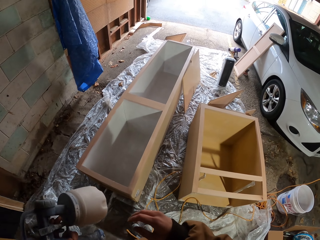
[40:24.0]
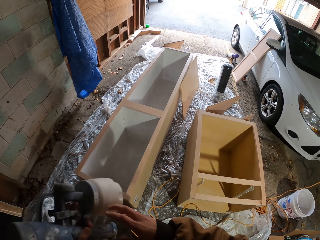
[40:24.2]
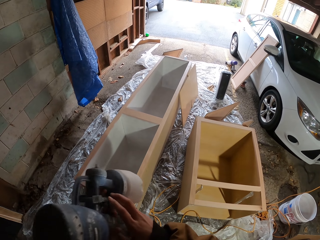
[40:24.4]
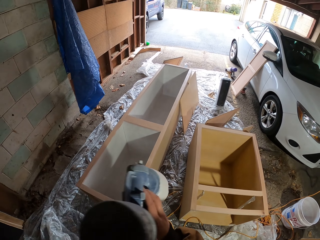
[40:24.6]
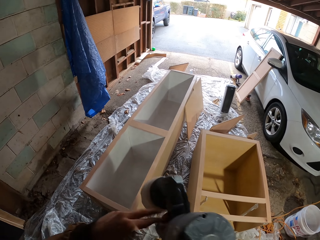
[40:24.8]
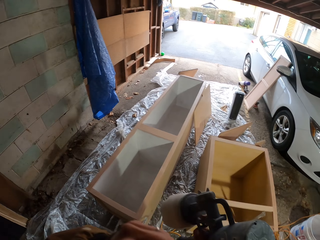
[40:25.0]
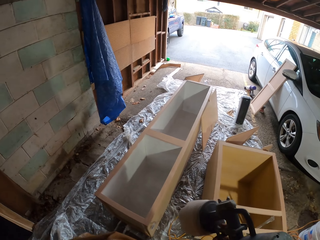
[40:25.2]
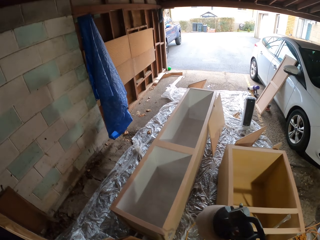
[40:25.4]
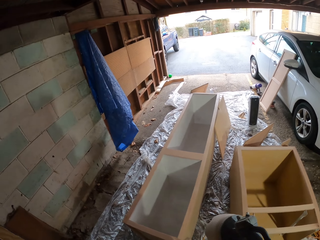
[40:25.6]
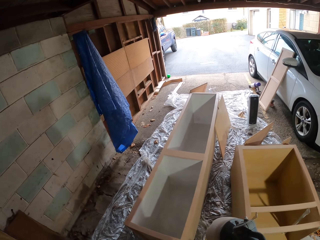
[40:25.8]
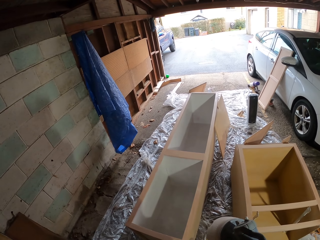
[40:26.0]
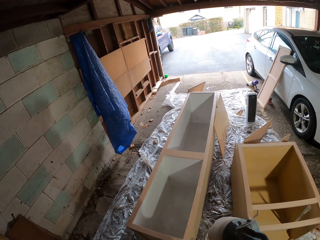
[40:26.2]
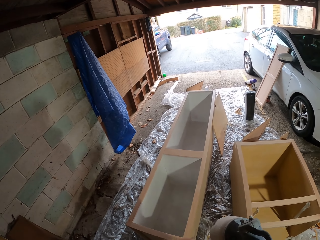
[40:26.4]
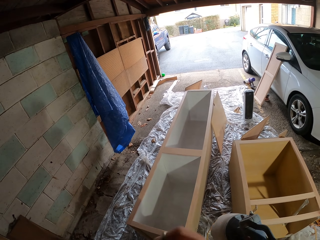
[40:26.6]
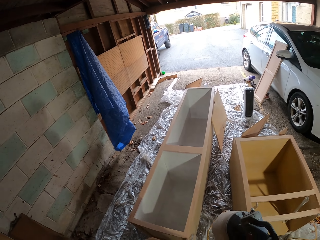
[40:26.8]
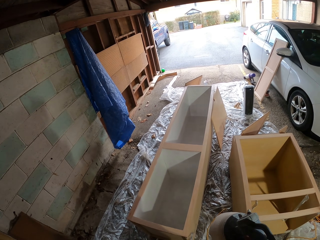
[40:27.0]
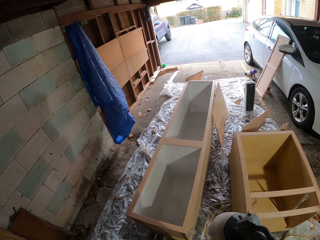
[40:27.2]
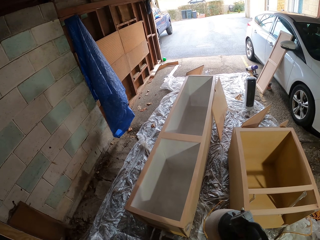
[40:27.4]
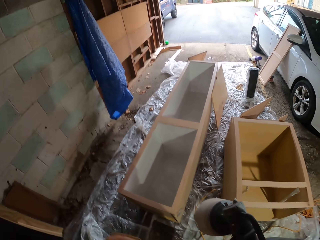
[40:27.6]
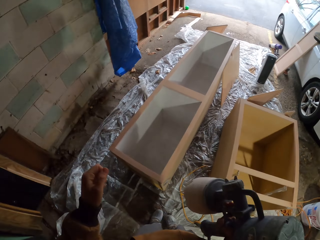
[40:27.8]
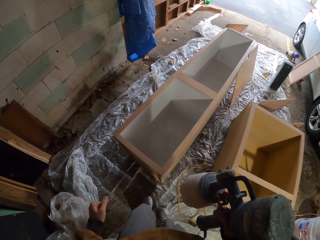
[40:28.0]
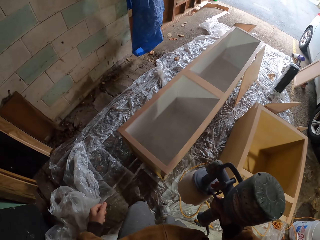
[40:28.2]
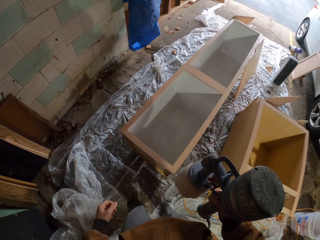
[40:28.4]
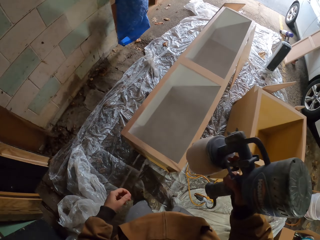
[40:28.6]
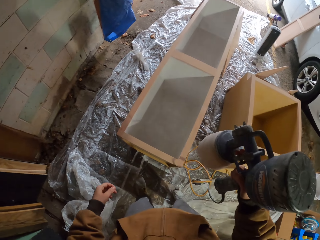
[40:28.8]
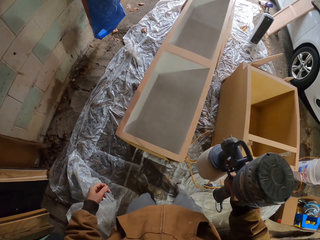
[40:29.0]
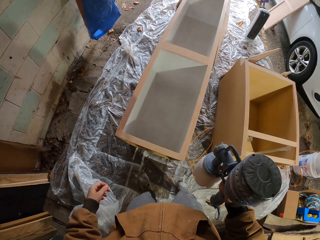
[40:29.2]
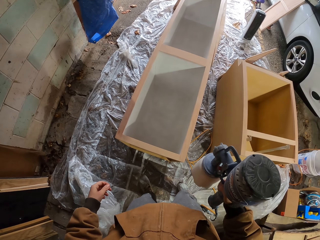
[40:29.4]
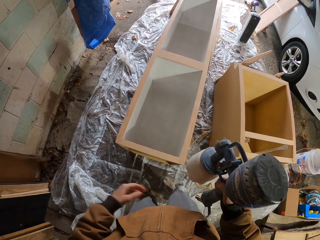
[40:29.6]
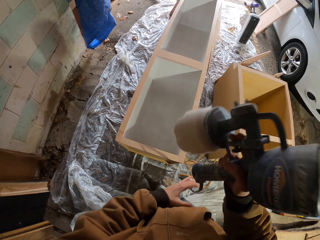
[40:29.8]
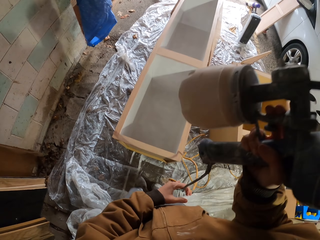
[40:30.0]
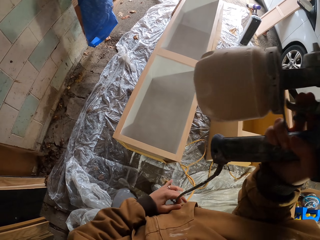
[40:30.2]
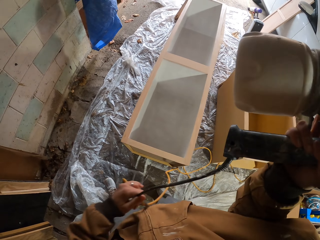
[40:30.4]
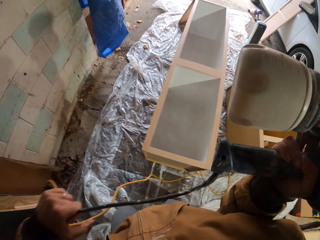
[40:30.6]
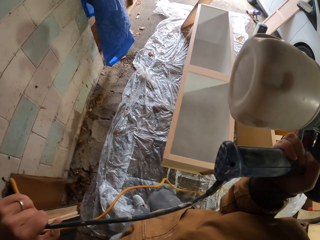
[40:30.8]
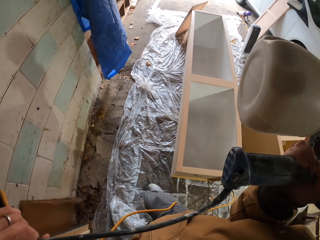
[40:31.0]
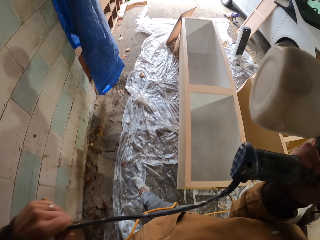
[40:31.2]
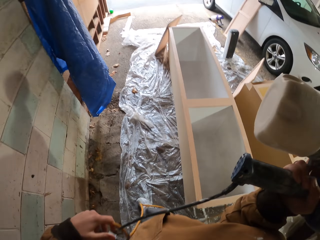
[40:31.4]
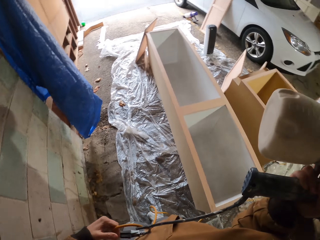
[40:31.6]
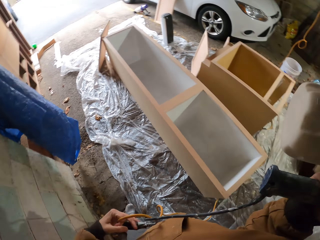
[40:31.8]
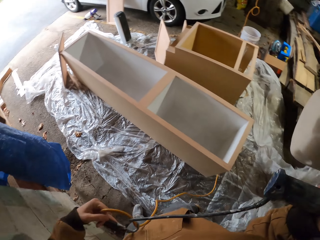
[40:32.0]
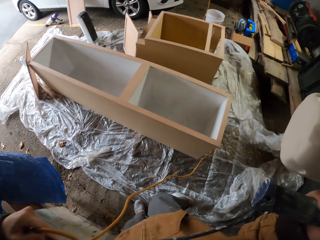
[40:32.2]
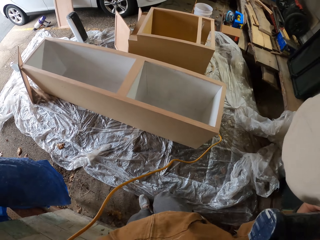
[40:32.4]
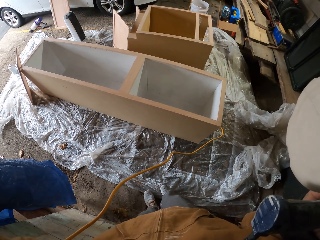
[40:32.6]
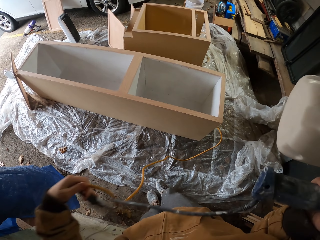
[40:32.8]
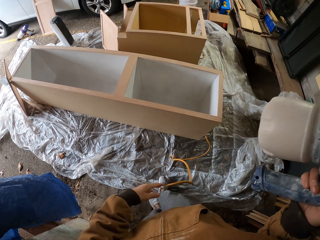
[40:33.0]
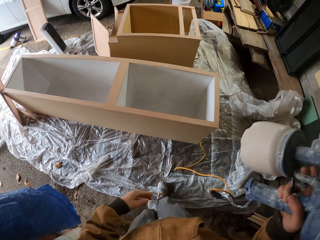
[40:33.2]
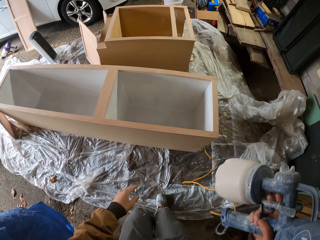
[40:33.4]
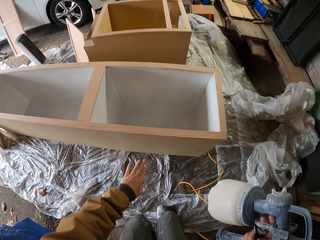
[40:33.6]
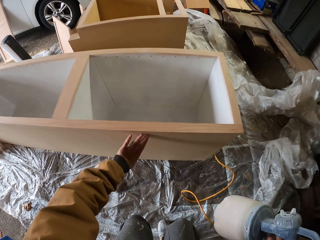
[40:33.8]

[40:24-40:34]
The camera wearer transfers the spray gun from his left hand to his right hand. He stares in the room. He holds the spray gun cable with his left hand.

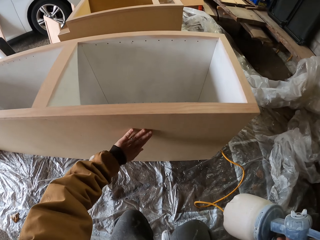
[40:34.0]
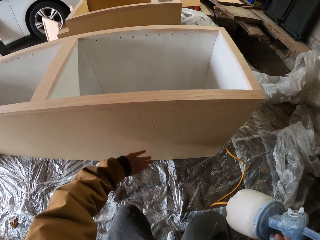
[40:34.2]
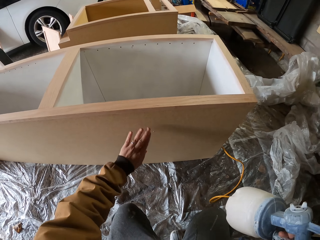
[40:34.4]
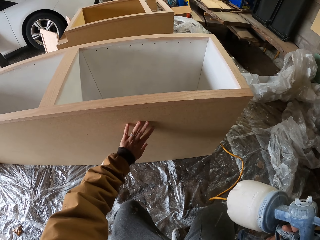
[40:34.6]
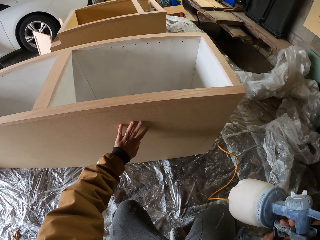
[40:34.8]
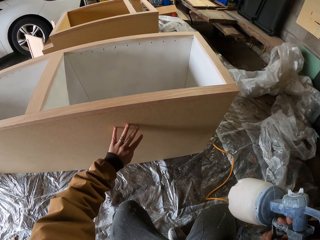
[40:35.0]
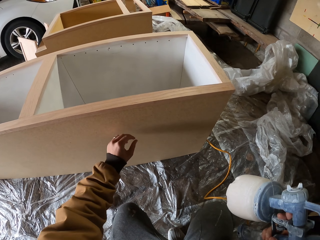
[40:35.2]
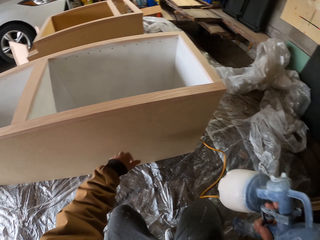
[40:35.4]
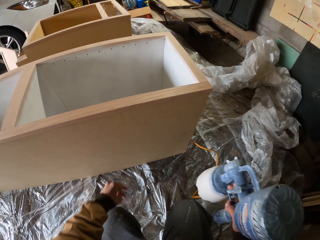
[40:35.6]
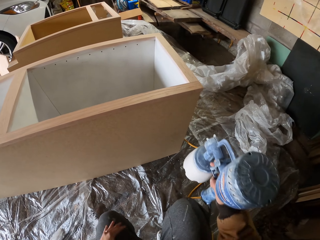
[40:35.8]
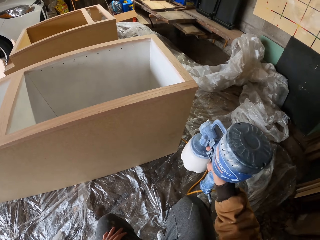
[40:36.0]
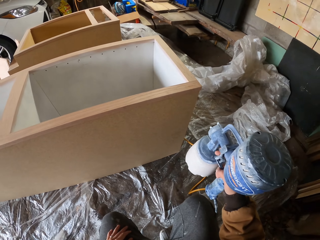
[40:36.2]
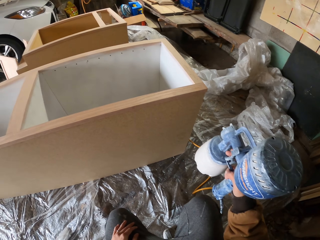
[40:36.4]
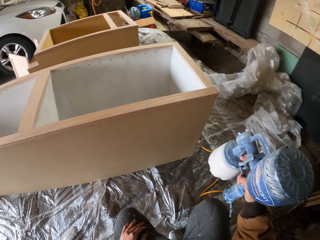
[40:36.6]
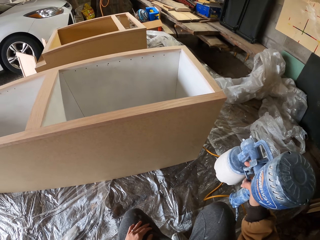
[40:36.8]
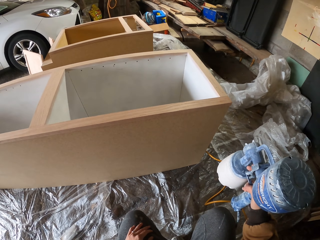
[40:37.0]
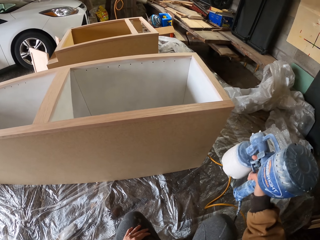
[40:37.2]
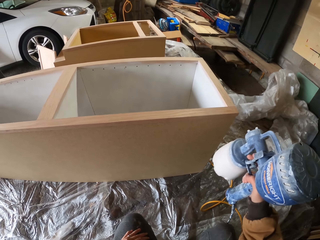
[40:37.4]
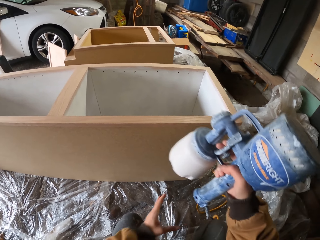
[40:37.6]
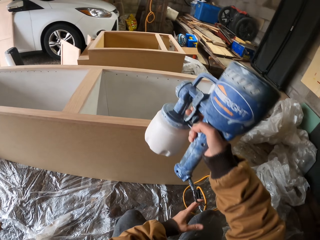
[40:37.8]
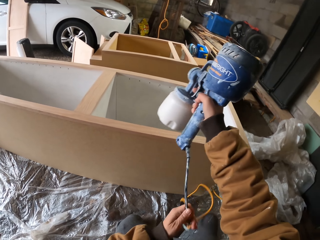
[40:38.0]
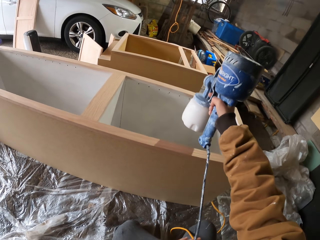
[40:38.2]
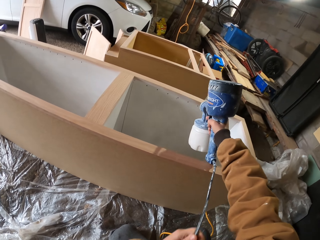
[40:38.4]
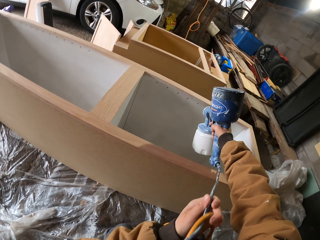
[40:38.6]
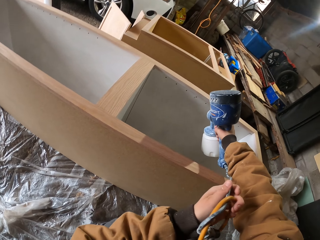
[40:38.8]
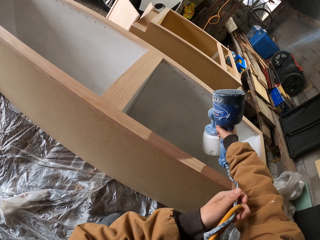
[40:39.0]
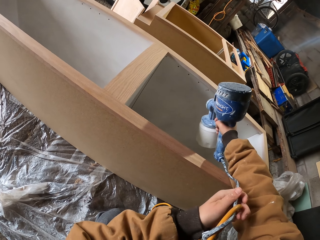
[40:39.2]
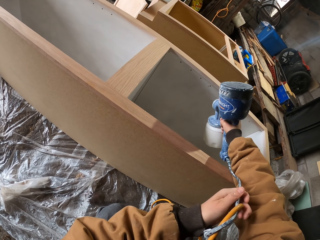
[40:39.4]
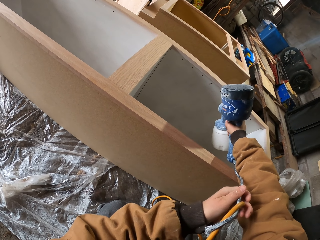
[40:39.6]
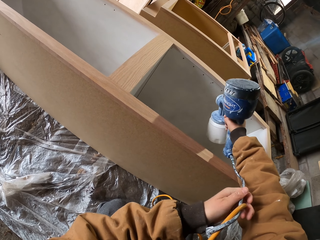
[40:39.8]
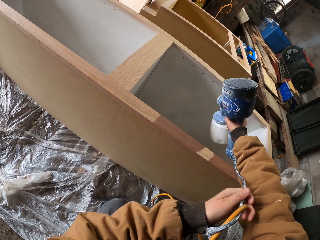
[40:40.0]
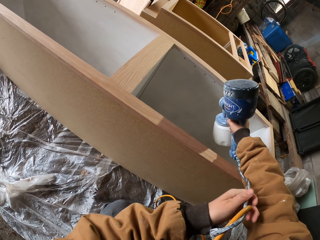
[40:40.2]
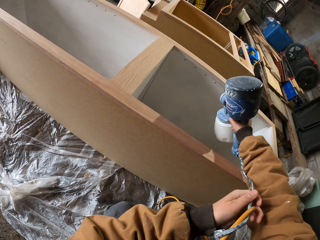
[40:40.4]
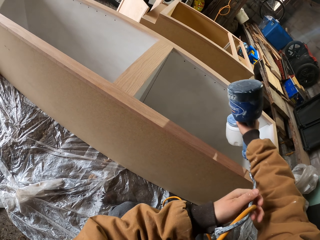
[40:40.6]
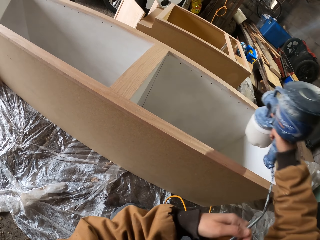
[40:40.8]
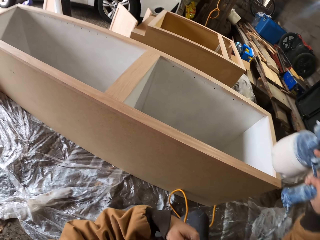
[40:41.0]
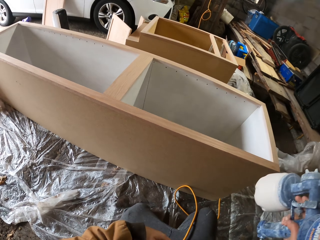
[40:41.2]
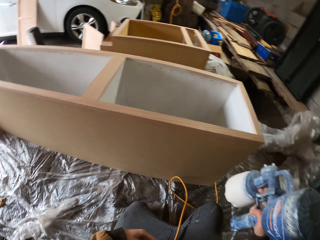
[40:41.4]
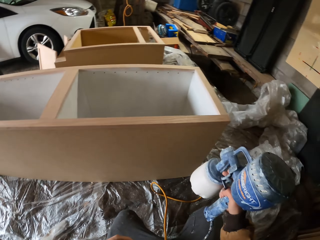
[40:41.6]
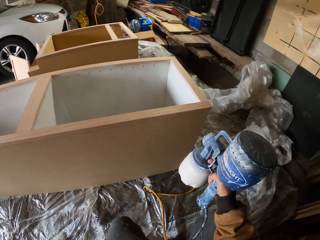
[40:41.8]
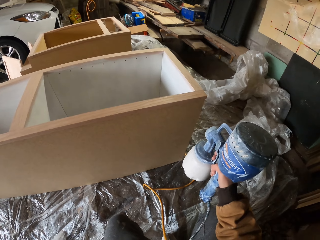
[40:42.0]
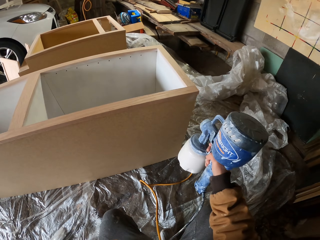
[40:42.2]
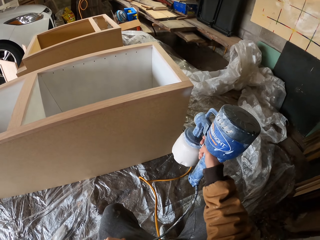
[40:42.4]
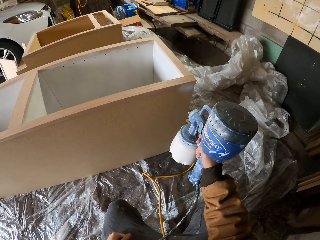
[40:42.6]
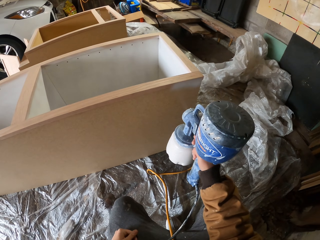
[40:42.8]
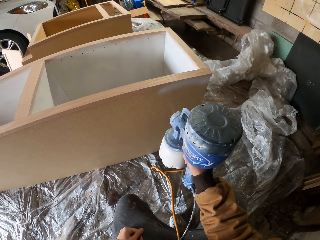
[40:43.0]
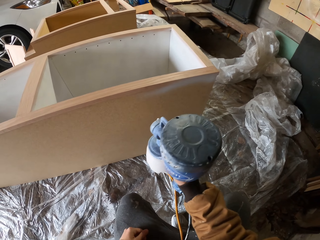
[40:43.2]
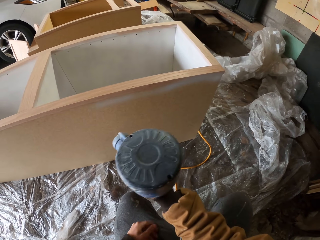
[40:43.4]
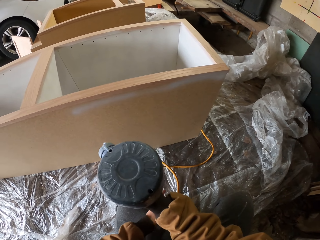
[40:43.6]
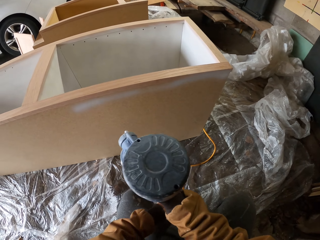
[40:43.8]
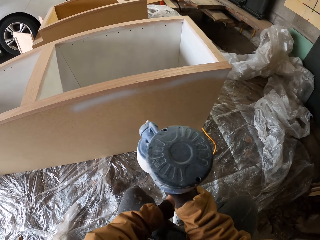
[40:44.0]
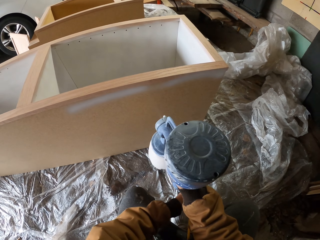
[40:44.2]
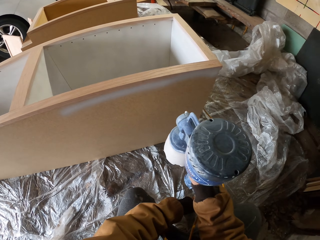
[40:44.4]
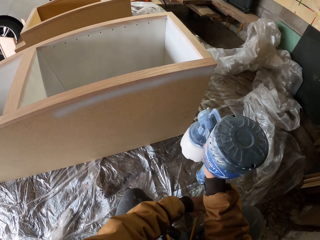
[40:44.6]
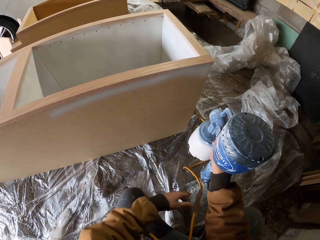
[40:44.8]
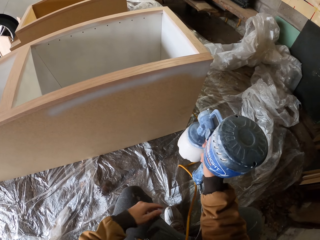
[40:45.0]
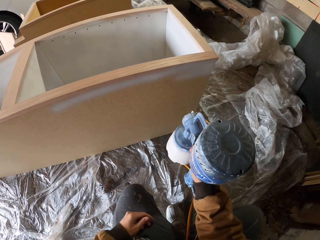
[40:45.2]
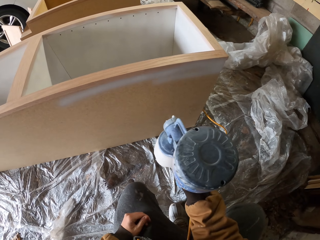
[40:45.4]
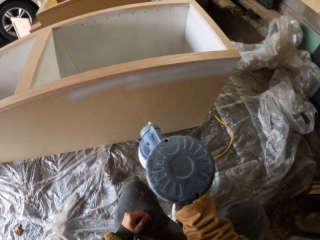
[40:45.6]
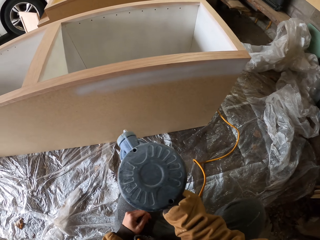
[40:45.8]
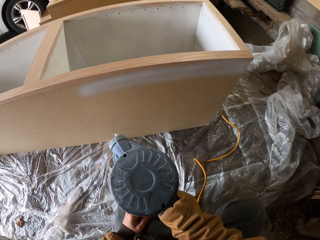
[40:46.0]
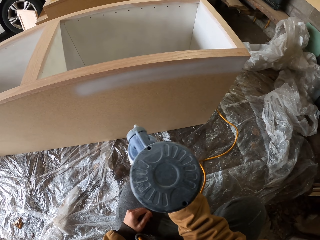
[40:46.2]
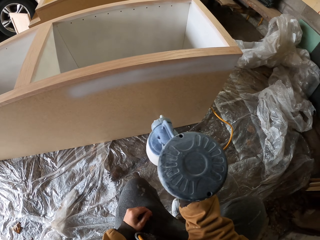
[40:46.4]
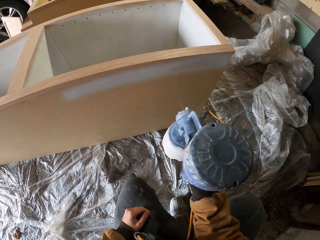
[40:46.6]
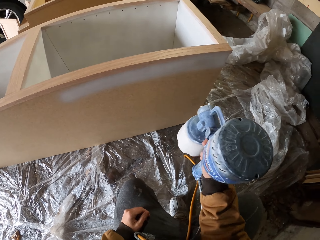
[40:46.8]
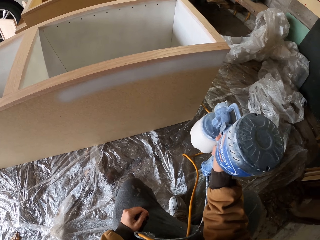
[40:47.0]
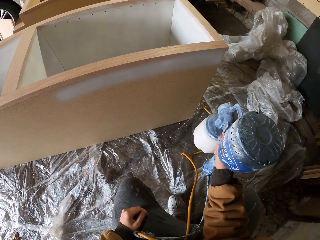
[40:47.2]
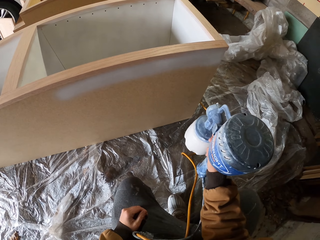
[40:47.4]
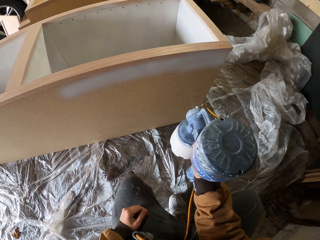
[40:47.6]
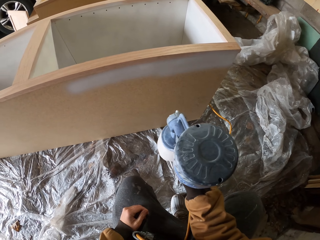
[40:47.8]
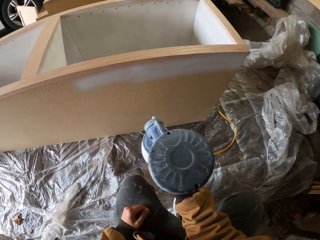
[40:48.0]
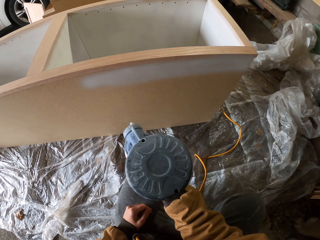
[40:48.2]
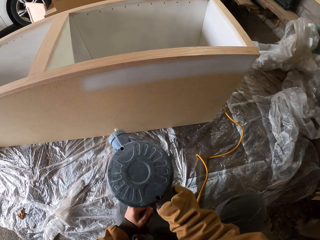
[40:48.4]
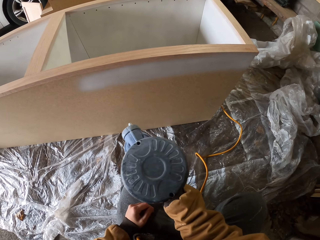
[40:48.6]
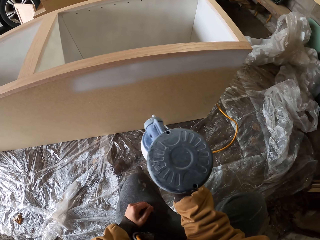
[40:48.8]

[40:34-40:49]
The camera wearer touches the shelf cupboard with the left hand. He wipes the cupboard with his left hand. He holds the spray gun cable with his left hand. He drills the shelf cupboard with the paint spraying machine. He sprays the inside of the cupboard with the spray gun. He sprays the outside of the cupboard with the spray gun. He sprays the nylon paper with the paint sprayer with his right hand.
